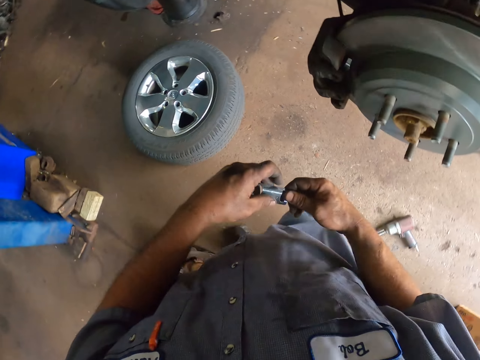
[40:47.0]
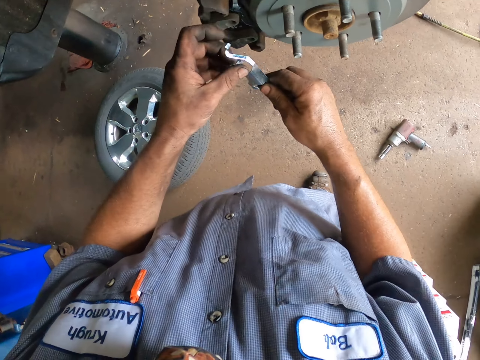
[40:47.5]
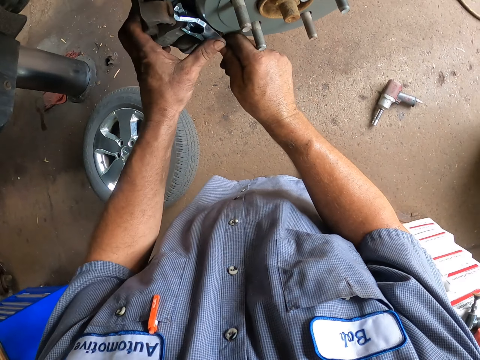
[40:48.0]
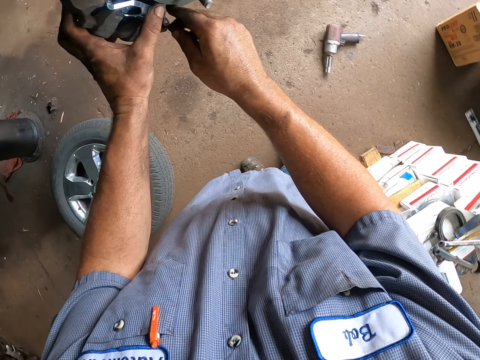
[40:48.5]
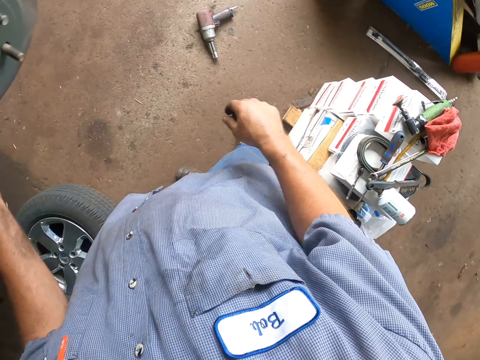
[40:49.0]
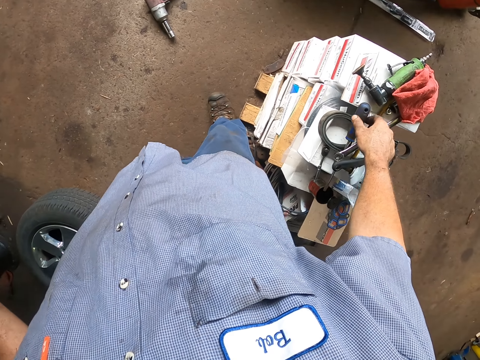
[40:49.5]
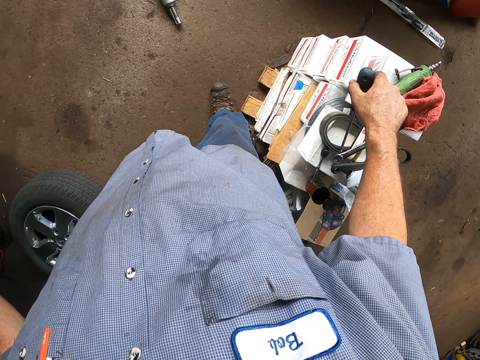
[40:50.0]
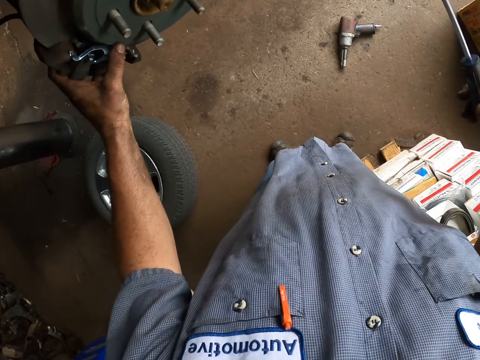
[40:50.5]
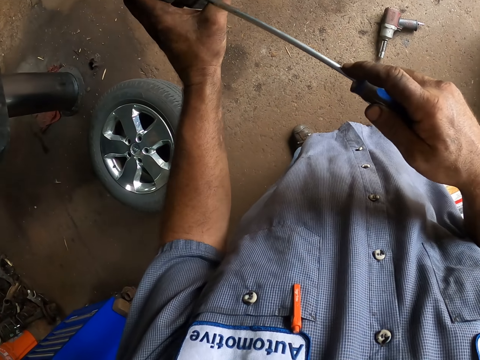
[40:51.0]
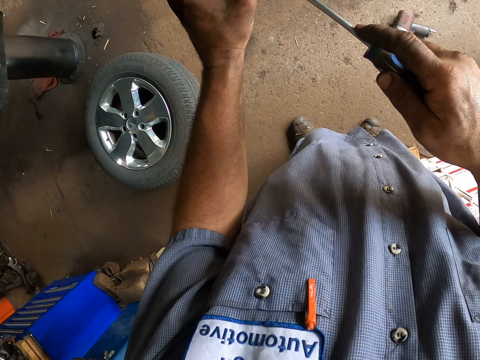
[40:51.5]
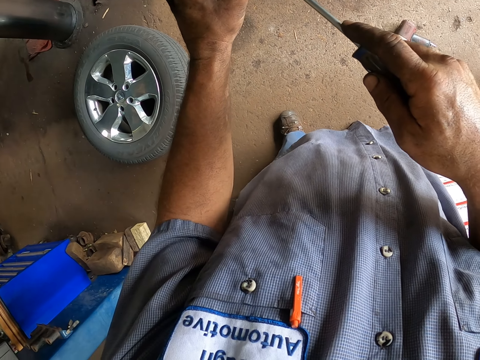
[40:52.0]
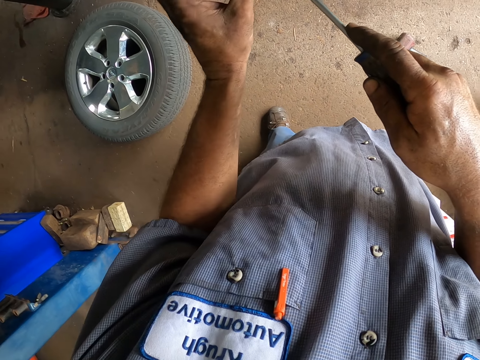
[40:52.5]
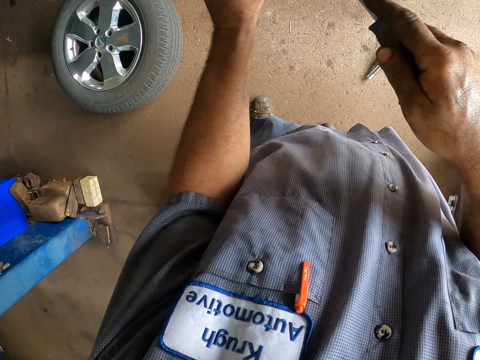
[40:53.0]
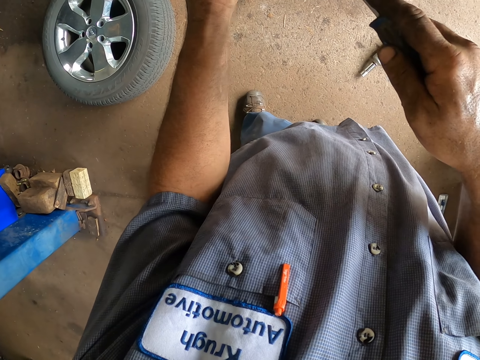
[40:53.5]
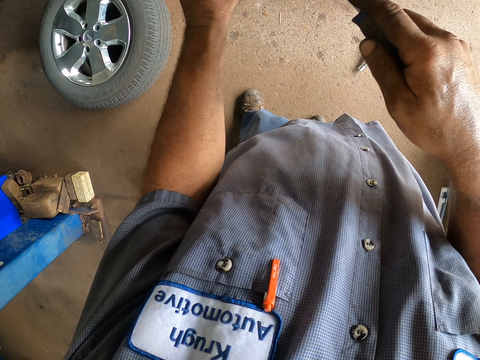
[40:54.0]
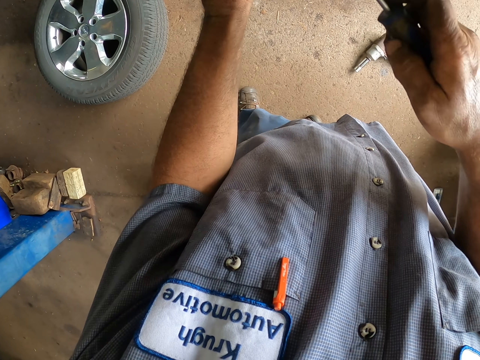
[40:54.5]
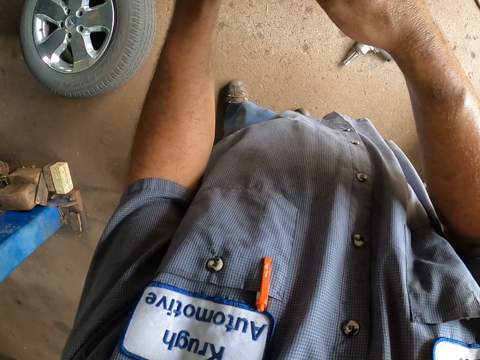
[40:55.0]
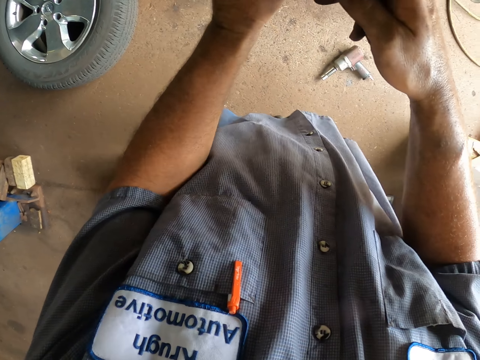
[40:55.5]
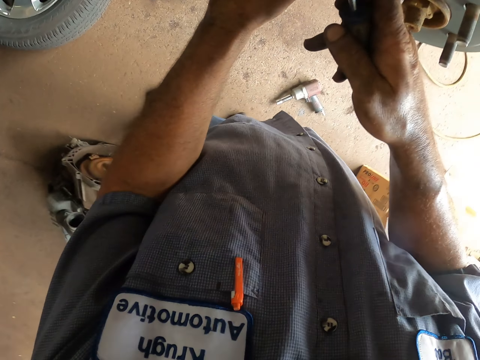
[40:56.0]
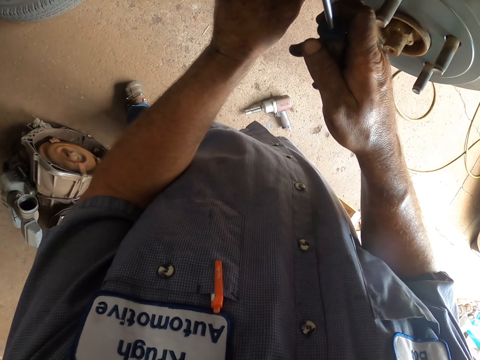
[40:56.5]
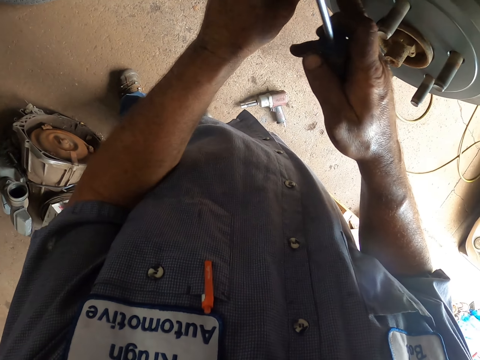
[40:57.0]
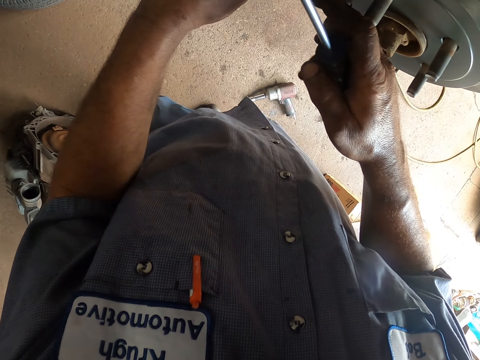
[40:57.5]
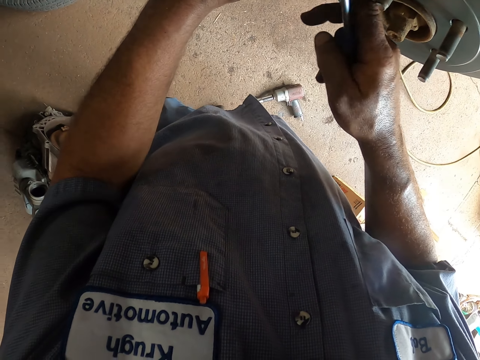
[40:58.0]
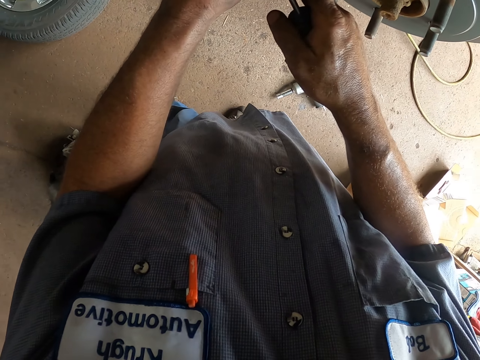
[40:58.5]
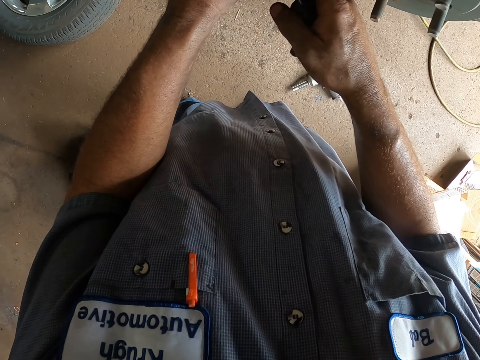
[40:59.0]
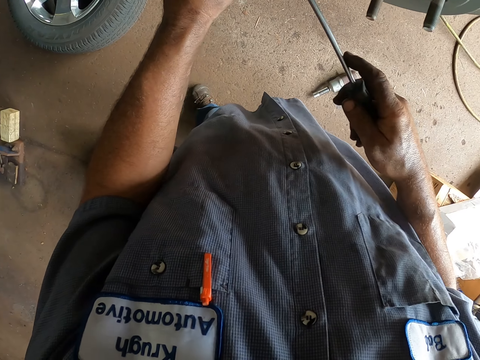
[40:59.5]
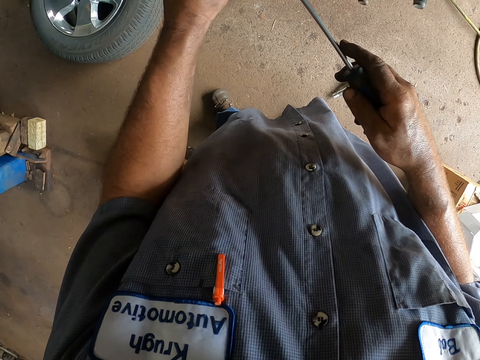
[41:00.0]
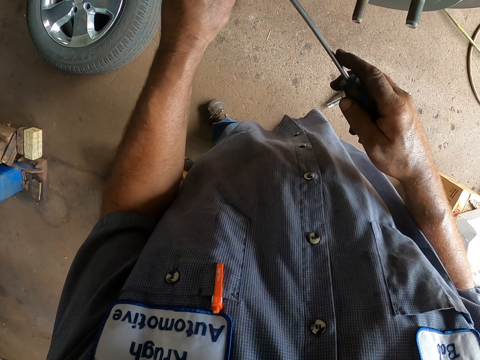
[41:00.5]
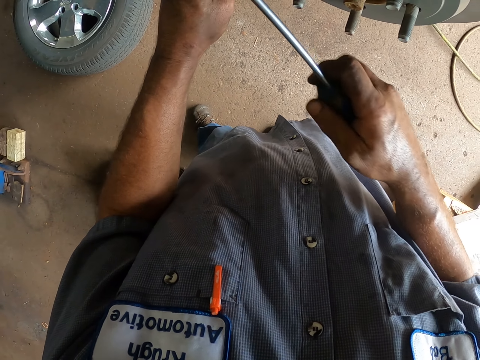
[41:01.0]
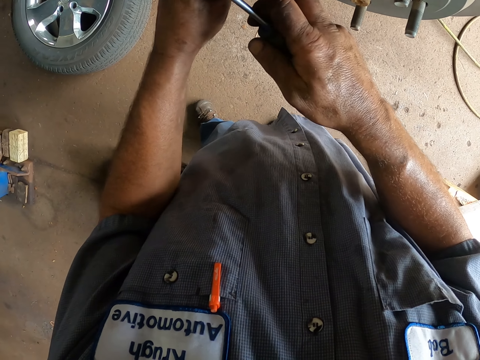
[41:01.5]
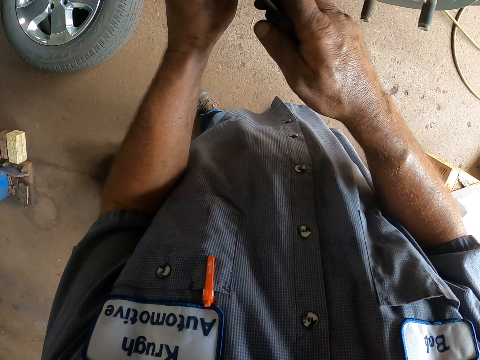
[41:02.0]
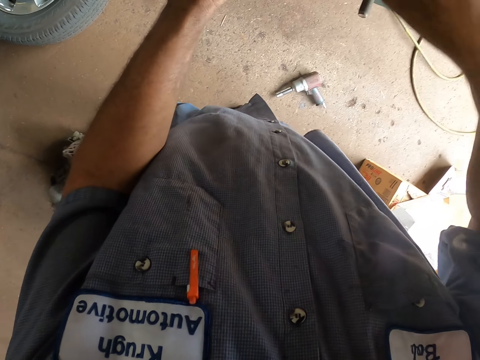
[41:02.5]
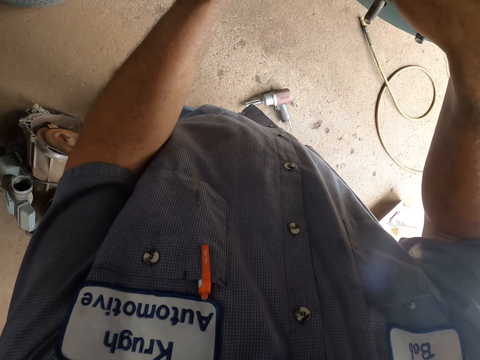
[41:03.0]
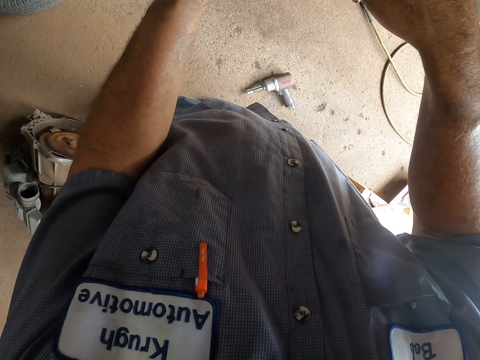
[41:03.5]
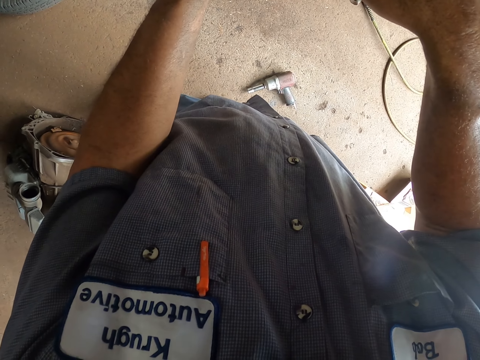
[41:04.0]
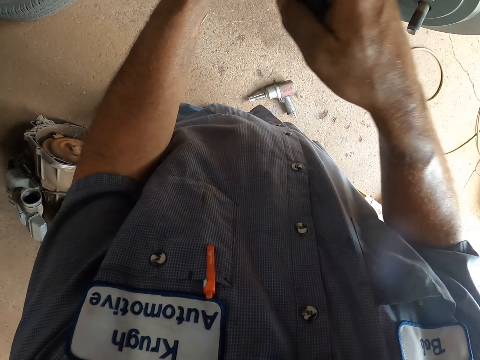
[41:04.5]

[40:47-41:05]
The camera wearer moves the metal to the other hand. They fix the car brake. They put the metal on the hub. They take the screwdriver. They drive the nut with the screw. They fix the car brake. They hold the screwdriver. They move the hand. They move the screw nut to the hub. They drive the nut with the screw.

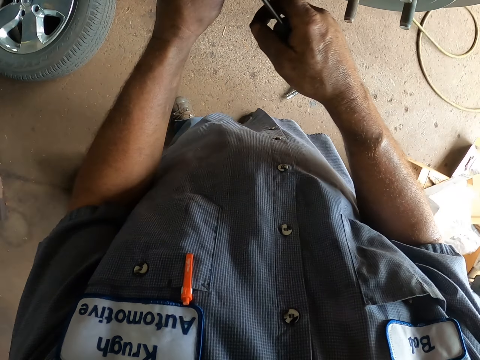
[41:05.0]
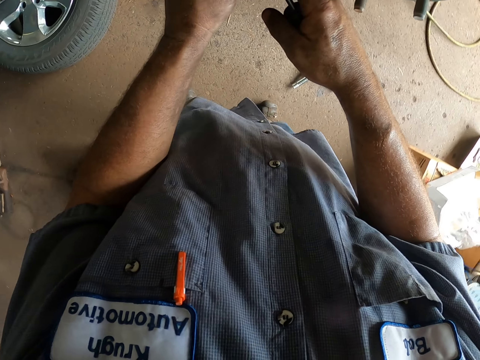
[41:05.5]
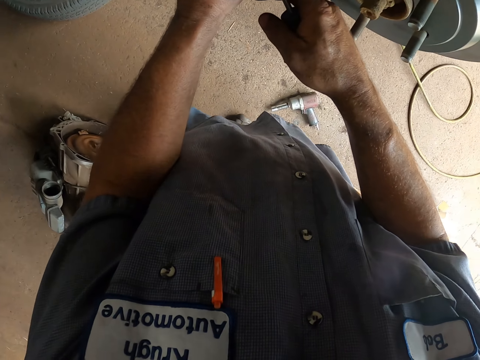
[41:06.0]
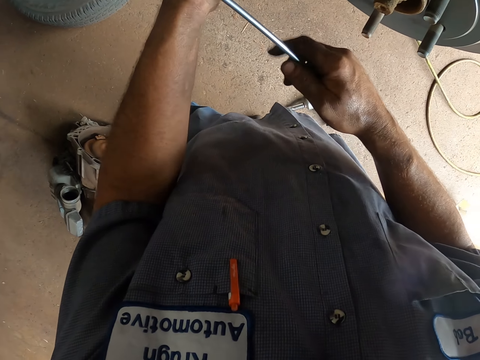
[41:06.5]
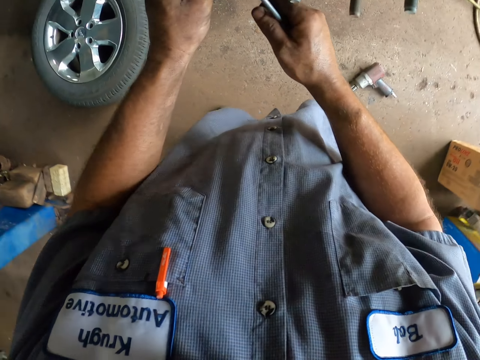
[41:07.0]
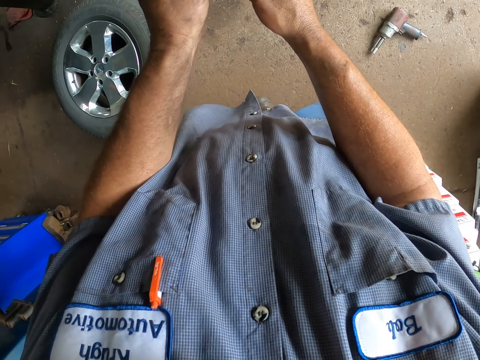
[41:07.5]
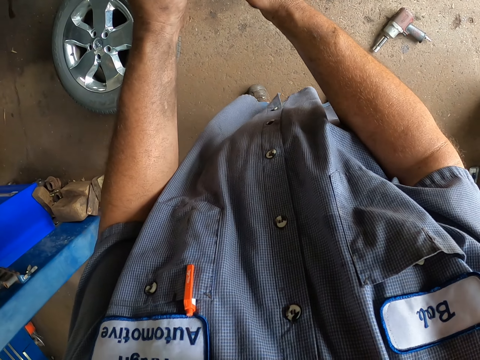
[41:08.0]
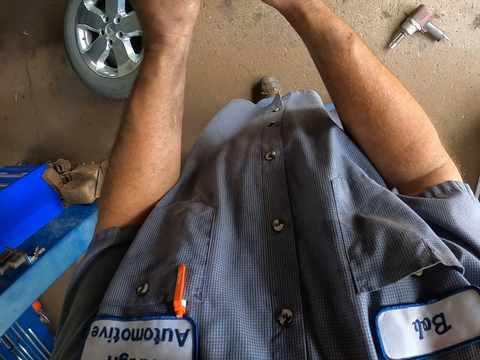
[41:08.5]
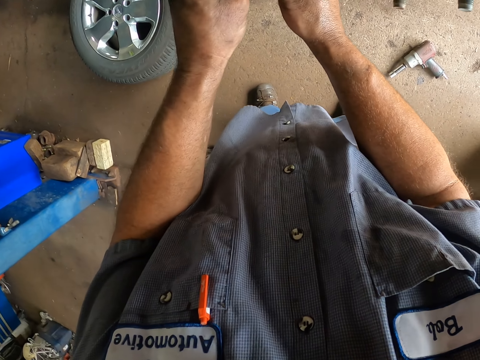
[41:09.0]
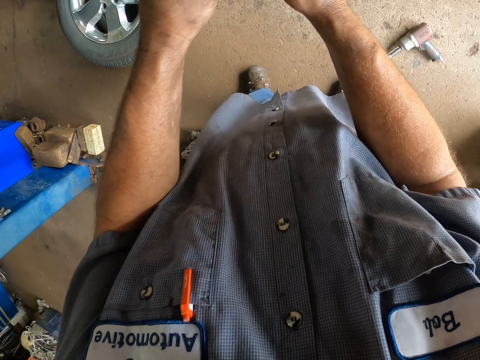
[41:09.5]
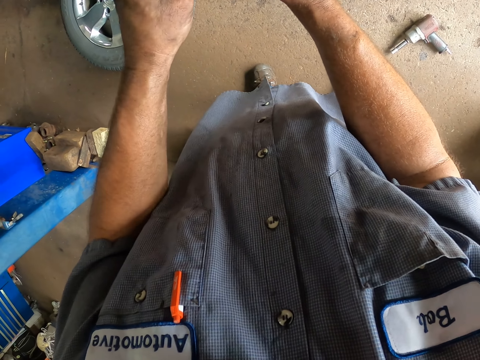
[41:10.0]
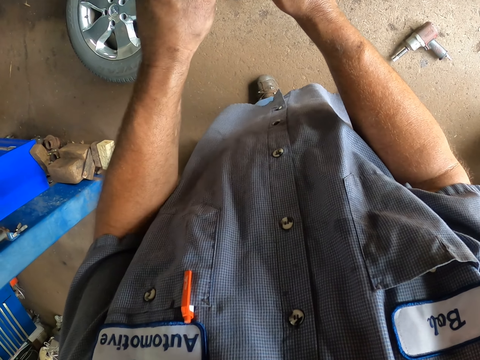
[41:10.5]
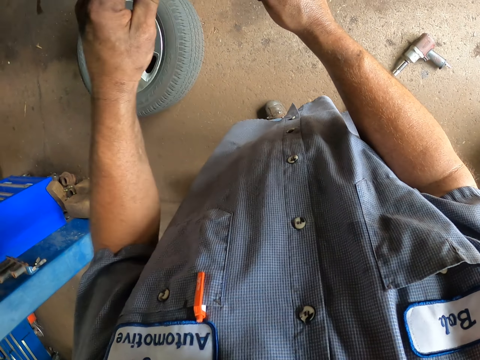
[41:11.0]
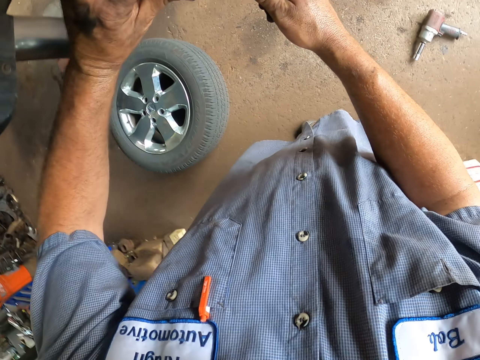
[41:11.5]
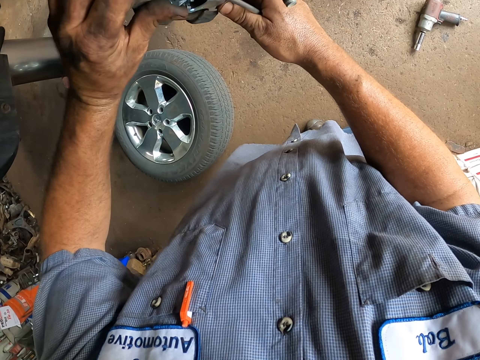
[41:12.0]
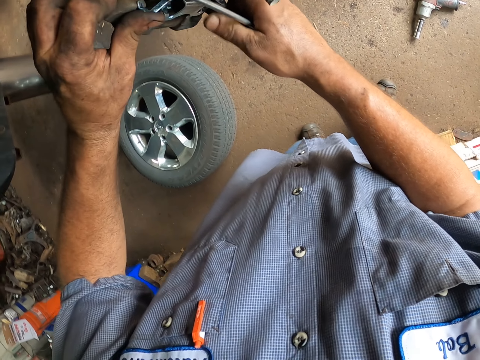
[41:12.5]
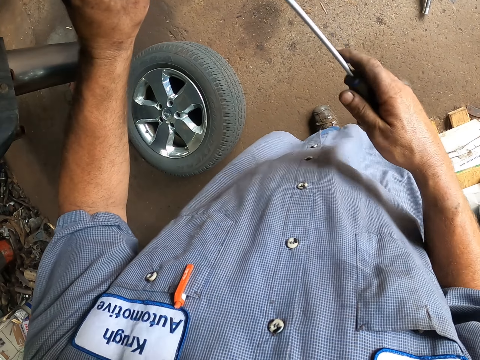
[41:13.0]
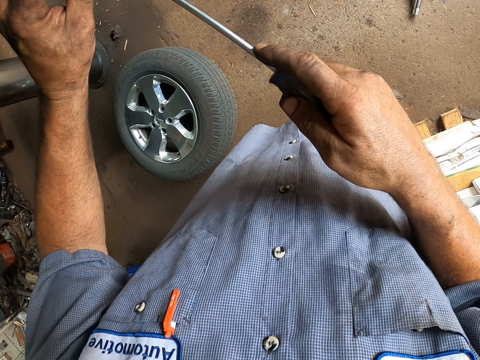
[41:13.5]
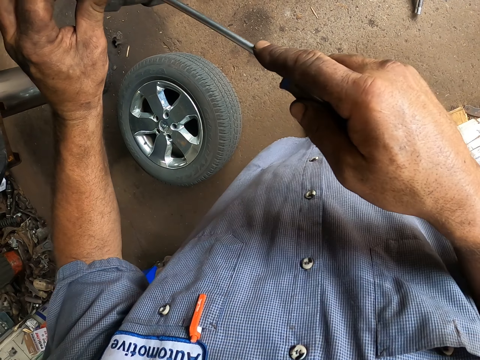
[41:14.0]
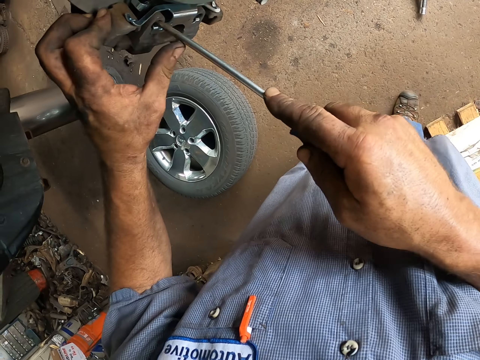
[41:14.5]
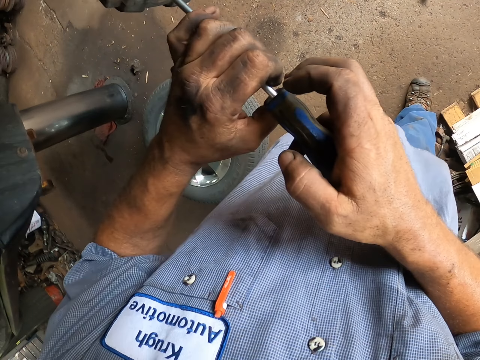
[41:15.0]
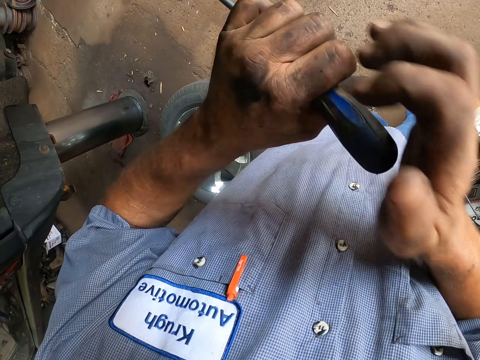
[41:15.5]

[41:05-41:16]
The camera wearer removes the screwdriver from the wheel hub. They move the wheel hub with the hand. They press the wheel hub with the hand. They put the screwdriver on the wheel hub.
